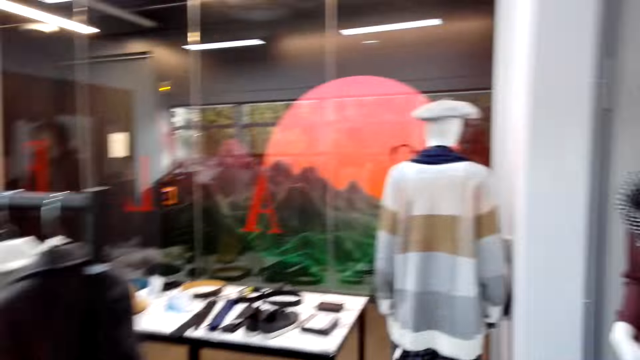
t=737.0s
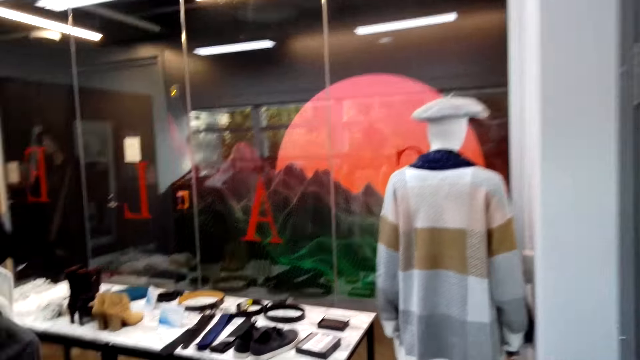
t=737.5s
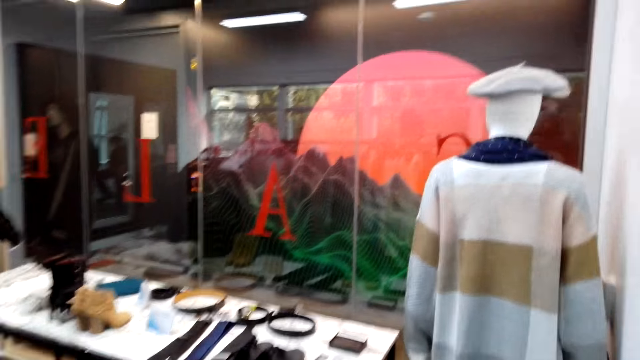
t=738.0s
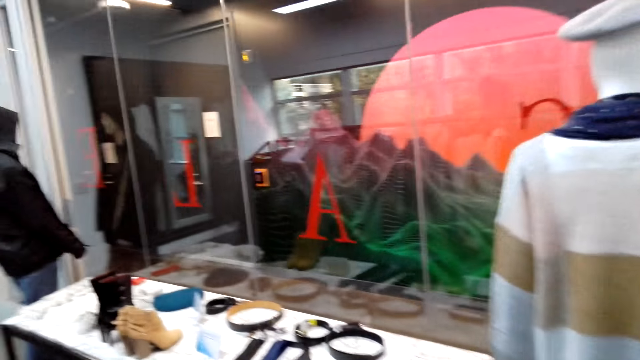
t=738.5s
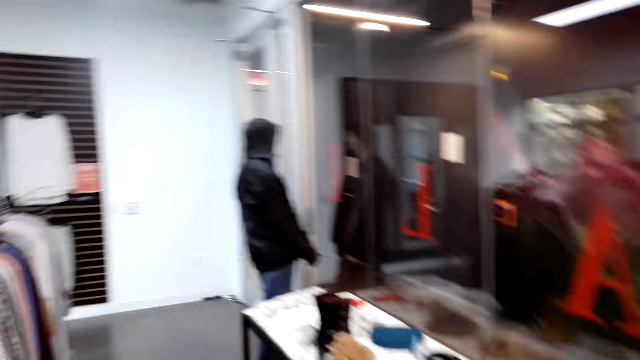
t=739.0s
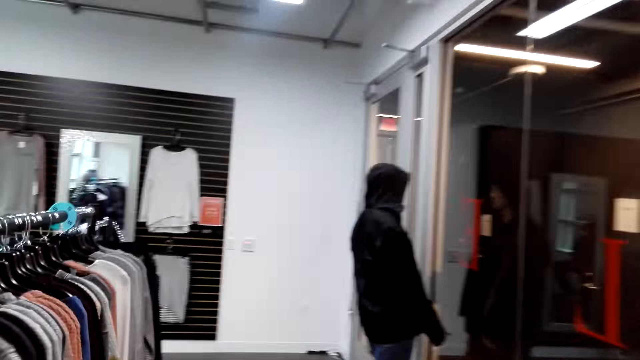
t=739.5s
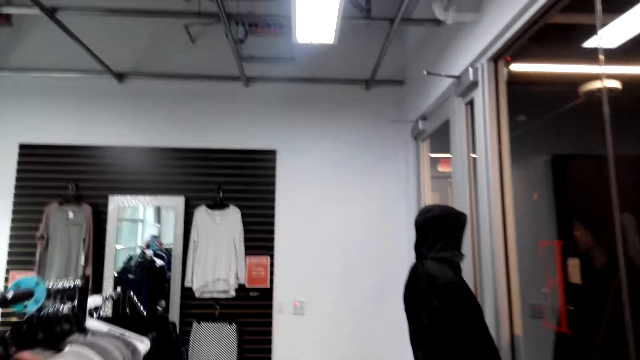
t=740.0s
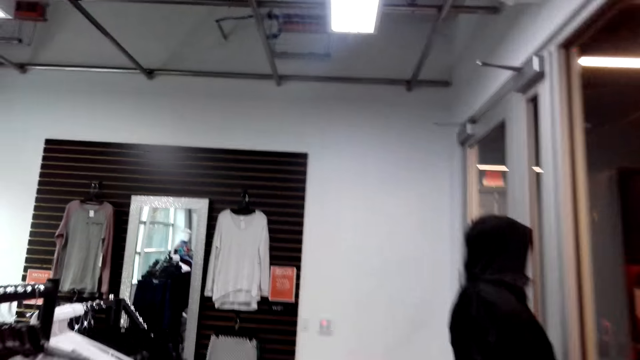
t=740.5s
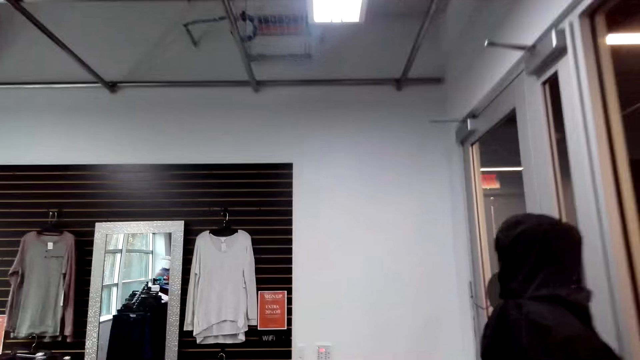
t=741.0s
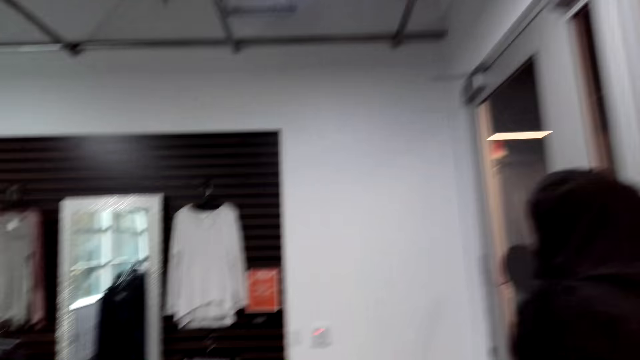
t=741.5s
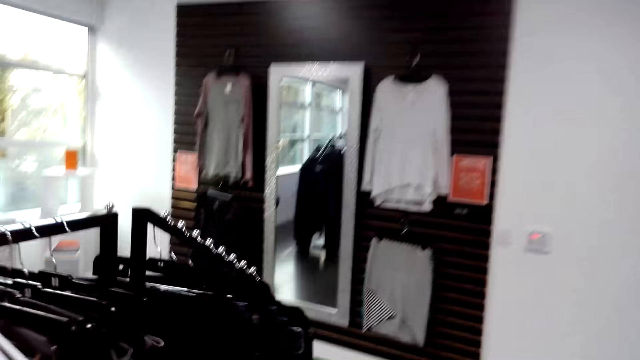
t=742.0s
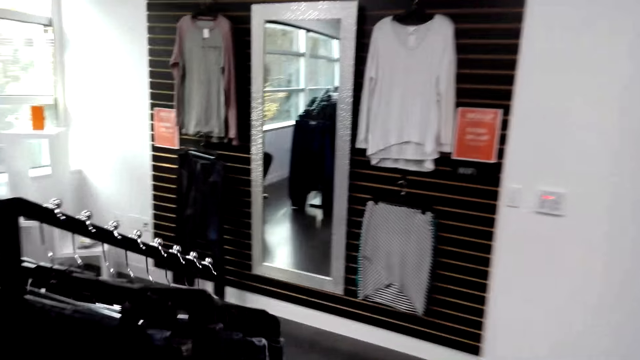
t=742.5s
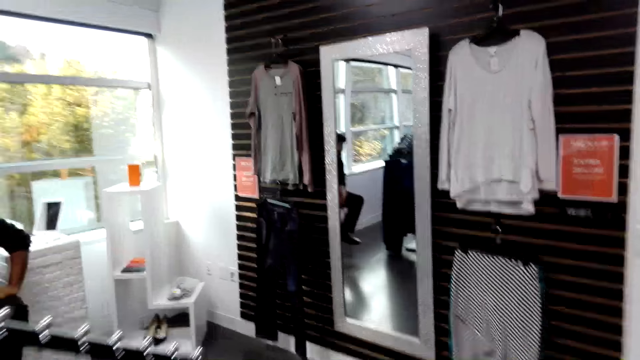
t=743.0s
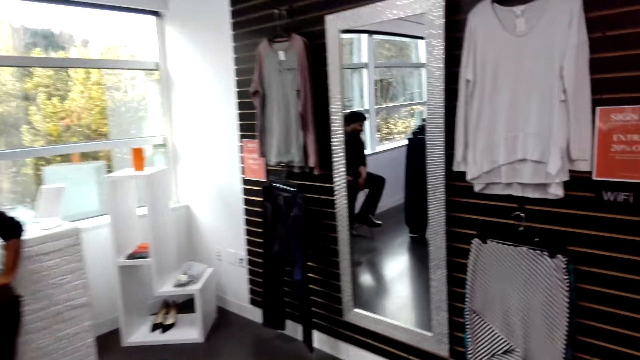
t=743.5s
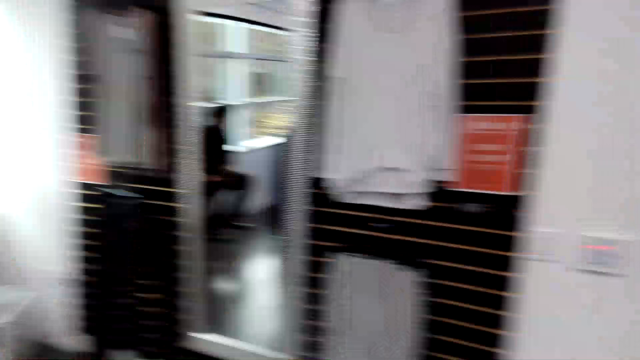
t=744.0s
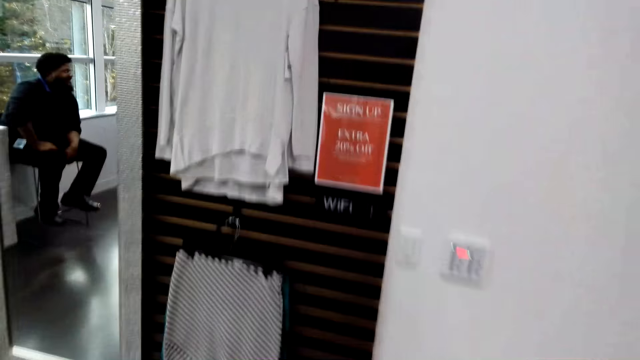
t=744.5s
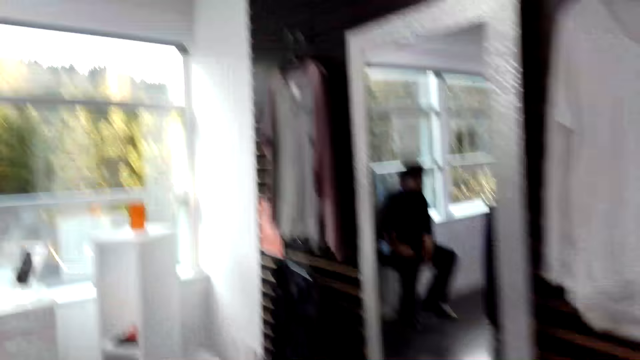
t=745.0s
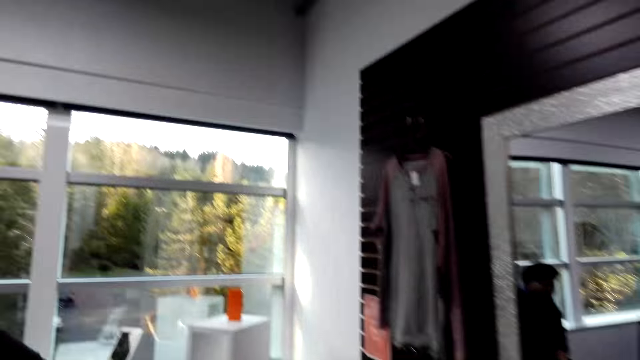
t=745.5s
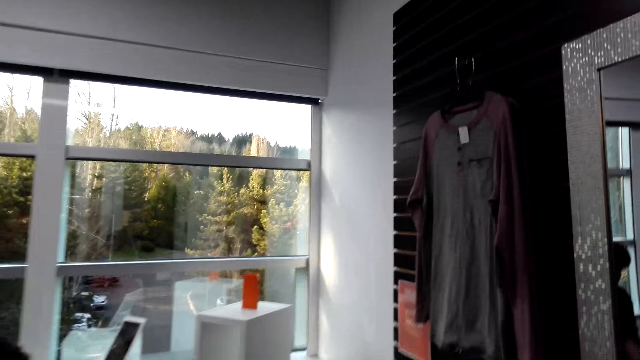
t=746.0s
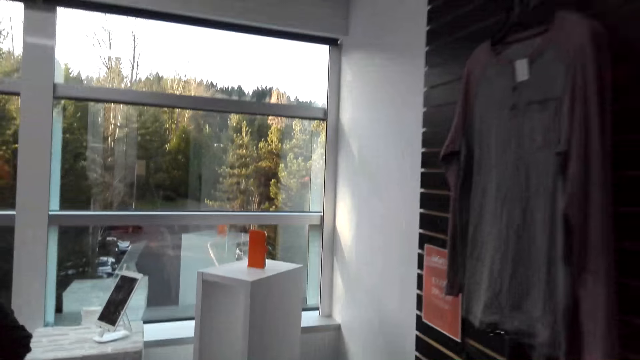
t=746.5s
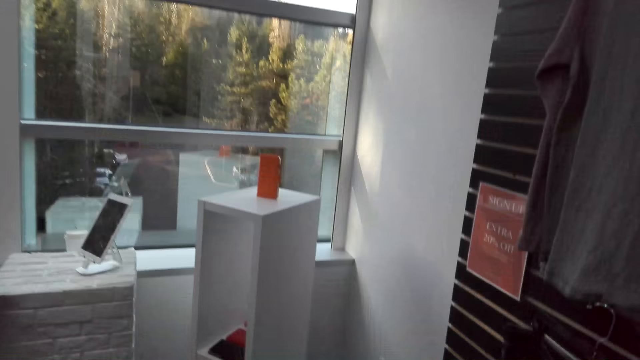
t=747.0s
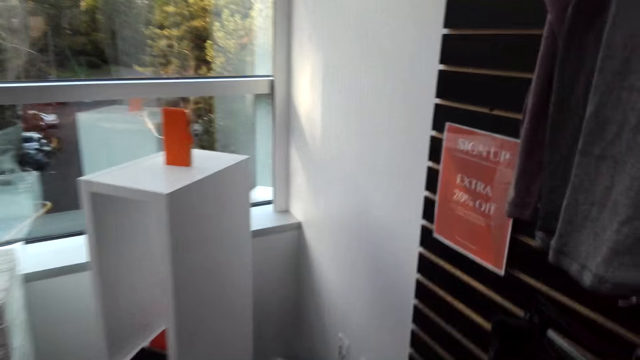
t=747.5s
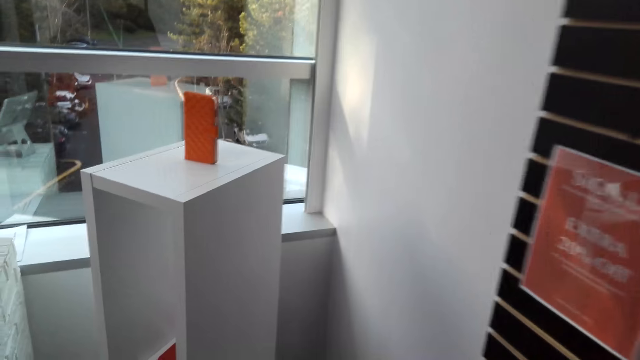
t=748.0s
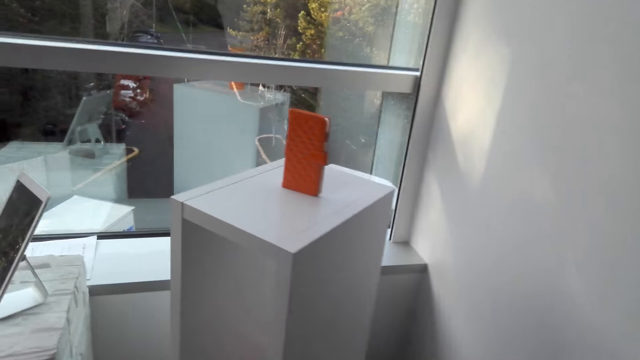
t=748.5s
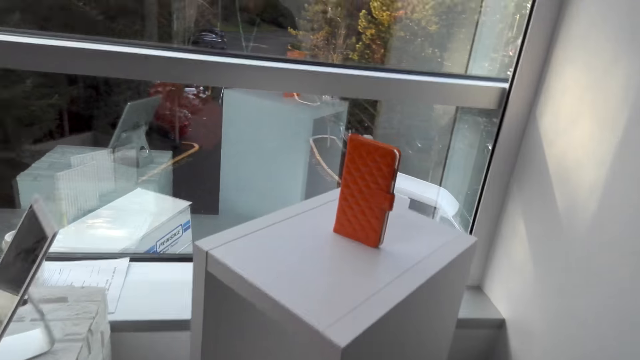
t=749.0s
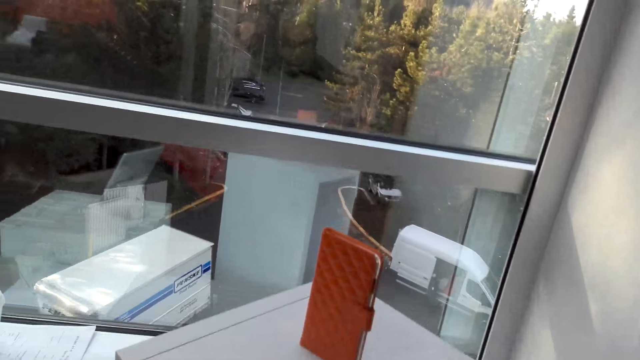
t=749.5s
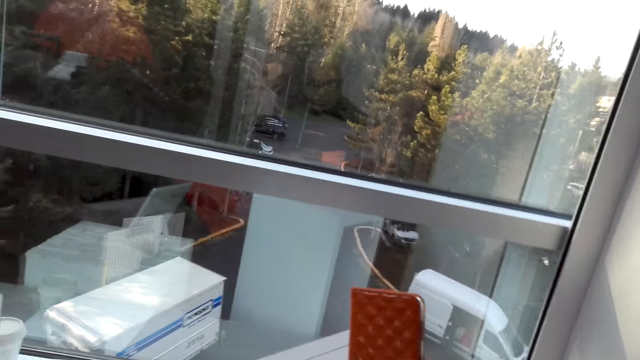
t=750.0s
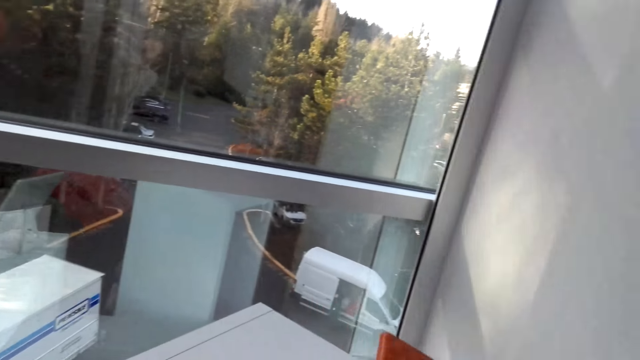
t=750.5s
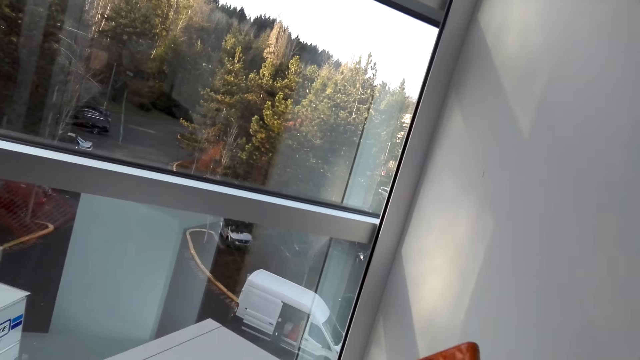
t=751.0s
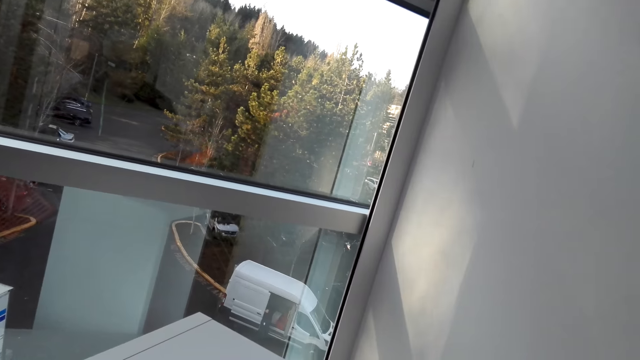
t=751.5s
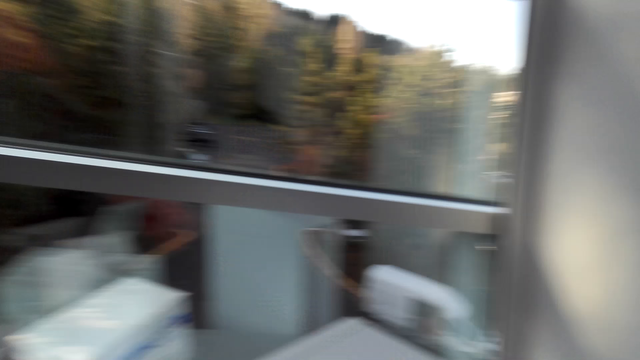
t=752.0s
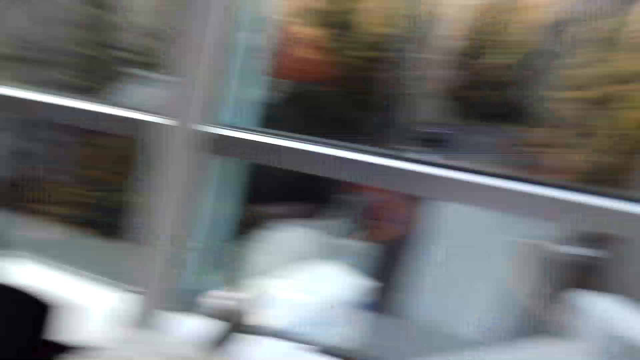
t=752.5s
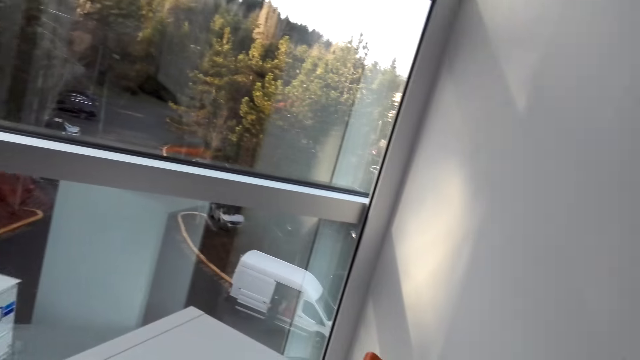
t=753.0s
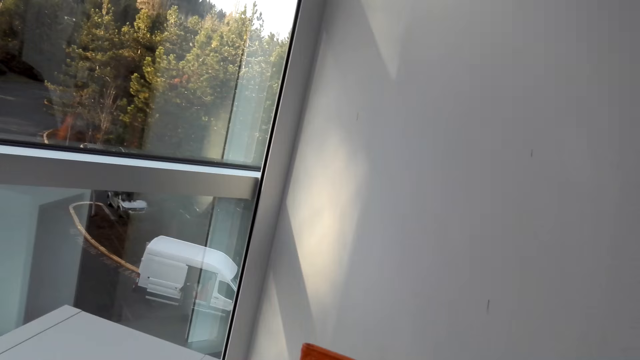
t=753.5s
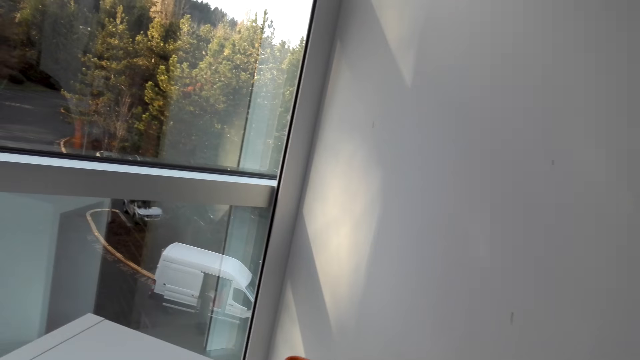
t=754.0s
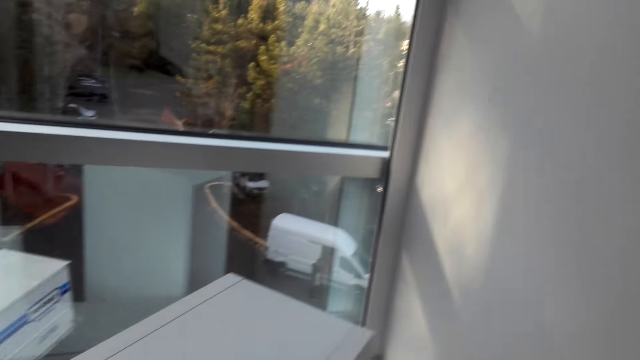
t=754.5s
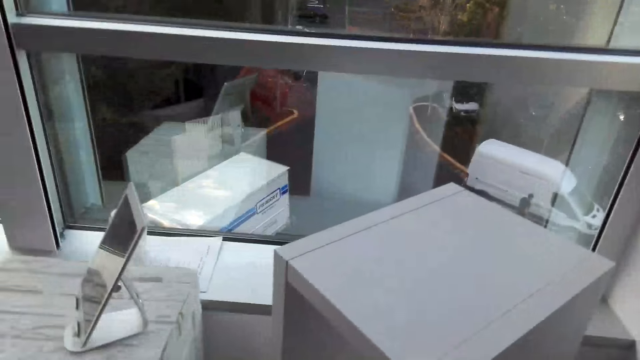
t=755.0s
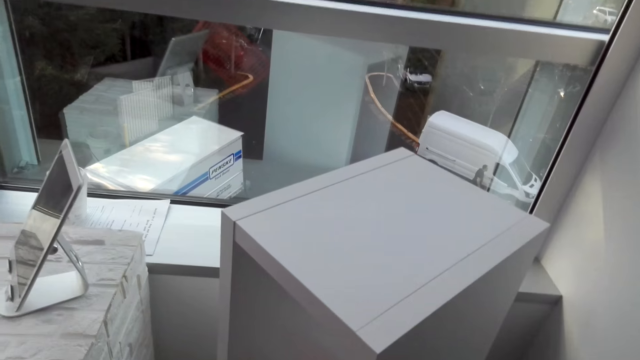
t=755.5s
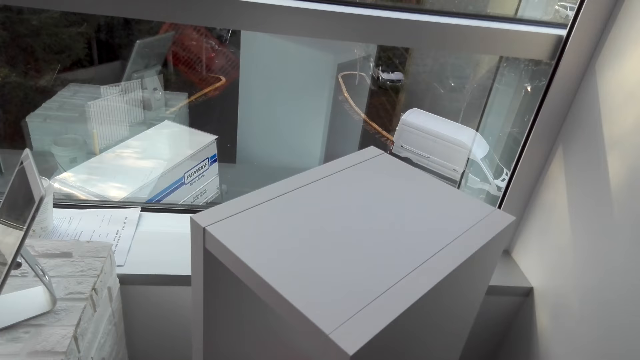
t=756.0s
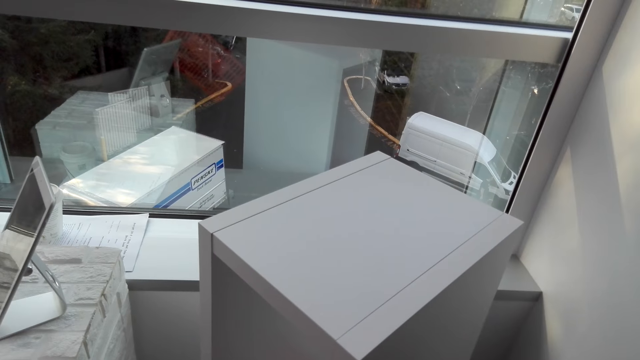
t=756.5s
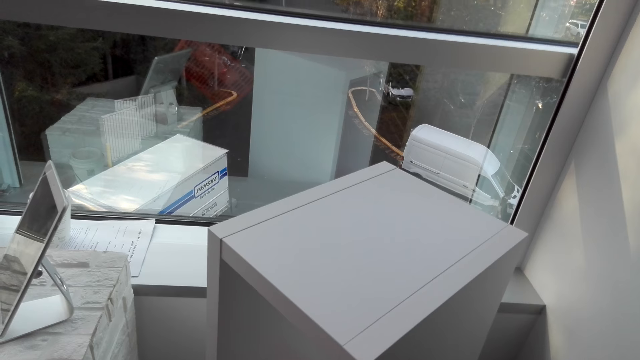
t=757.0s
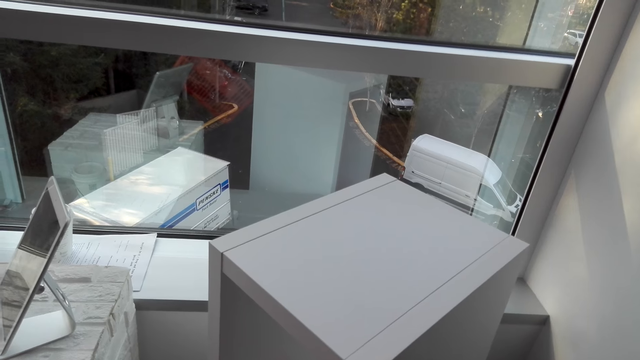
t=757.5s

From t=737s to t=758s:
The camera wearer walks around the supermarket. They pick a clutch bag. They look around the supermarket and look at a man.
